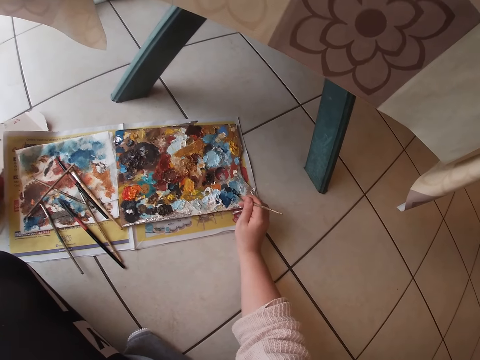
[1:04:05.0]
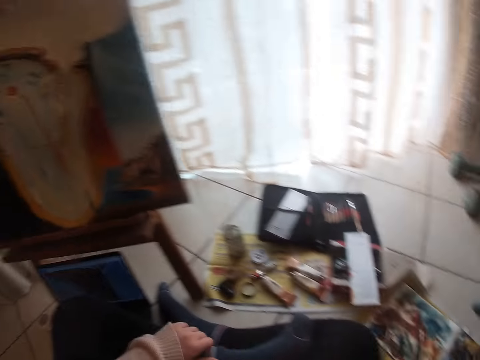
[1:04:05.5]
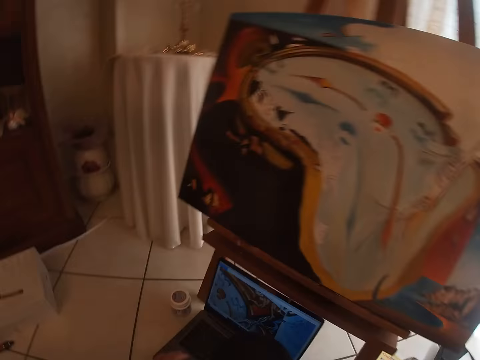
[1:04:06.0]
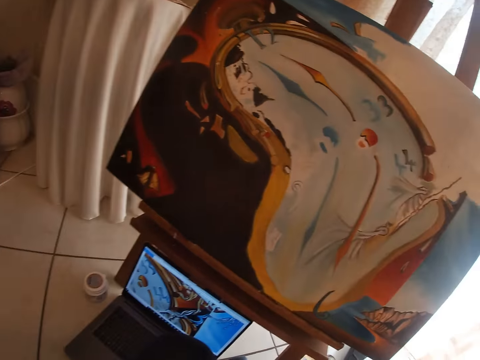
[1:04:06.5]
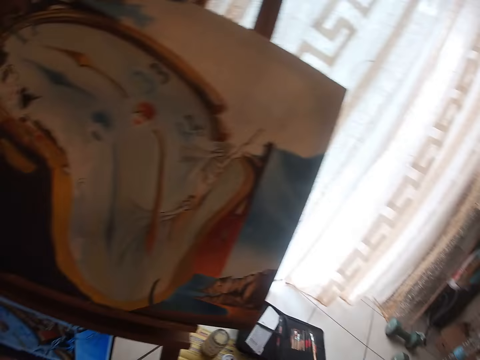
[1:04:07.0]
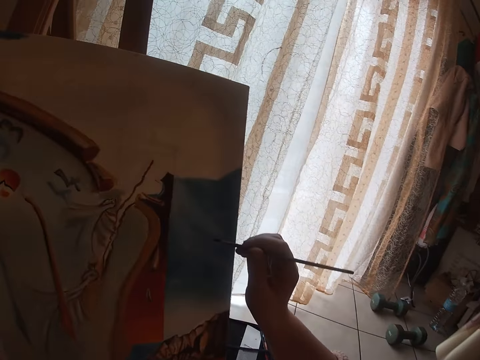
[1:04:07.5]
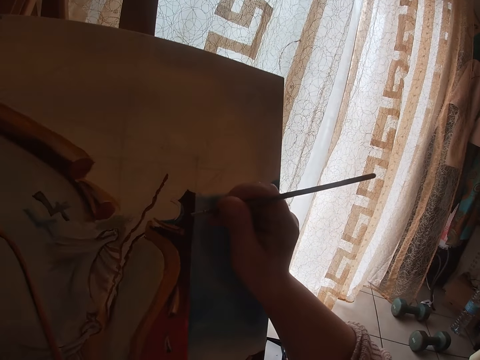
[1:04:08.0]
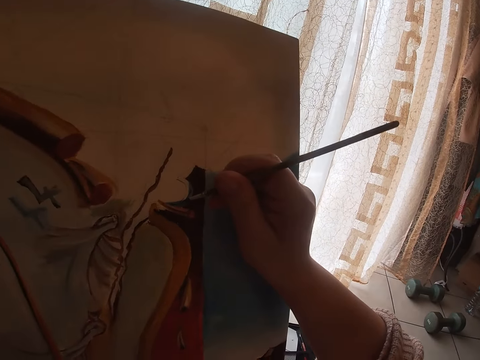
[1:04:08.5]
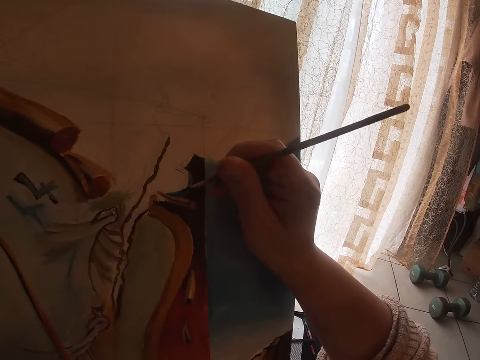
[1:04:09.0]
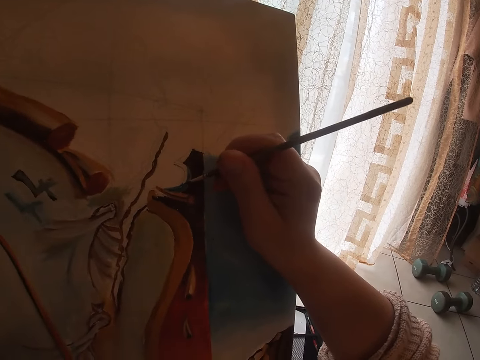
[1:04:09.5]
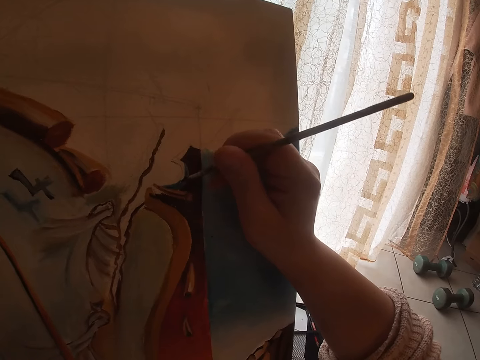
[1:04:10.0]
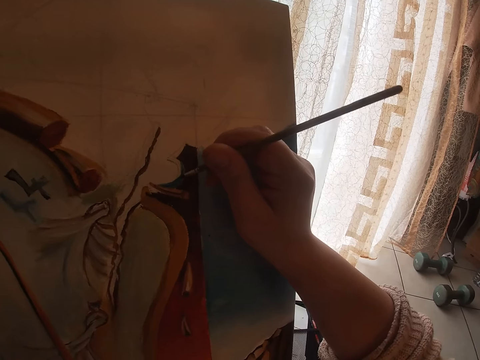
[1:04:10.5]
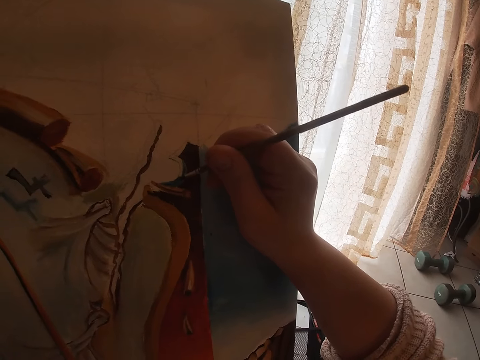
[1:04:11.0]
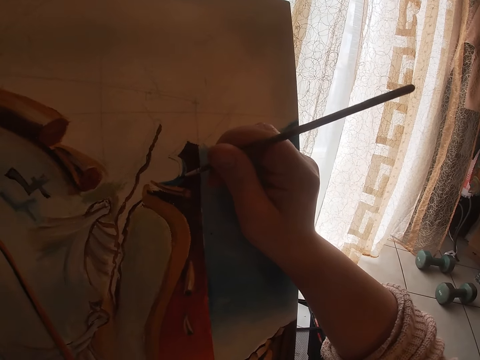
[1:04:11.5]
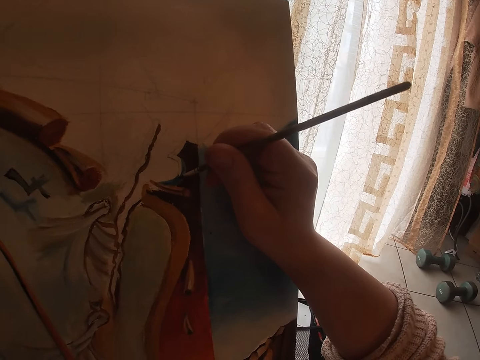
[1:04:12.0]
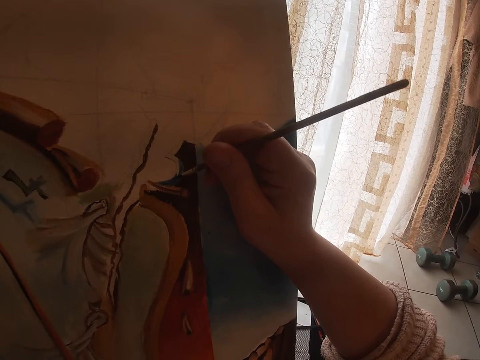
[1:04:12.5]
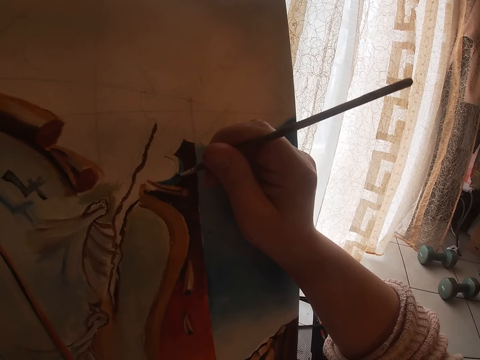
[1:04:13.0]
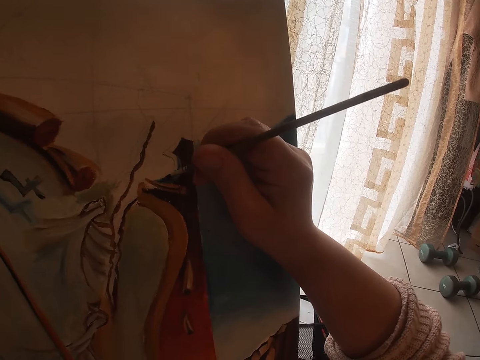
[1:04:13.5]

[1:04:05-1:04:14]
The camera wearer looks at the painting. He operates the computer with his left hand. He paints the painting on the canvas using the paintbrush in his right hand.

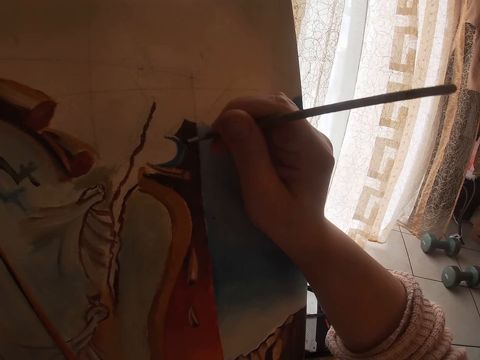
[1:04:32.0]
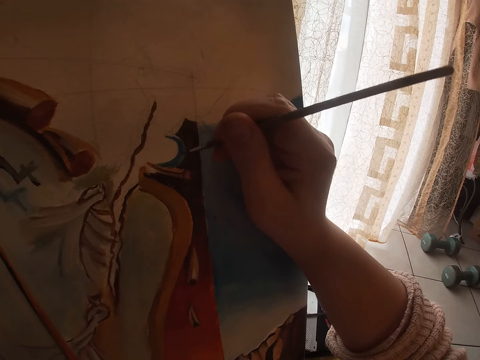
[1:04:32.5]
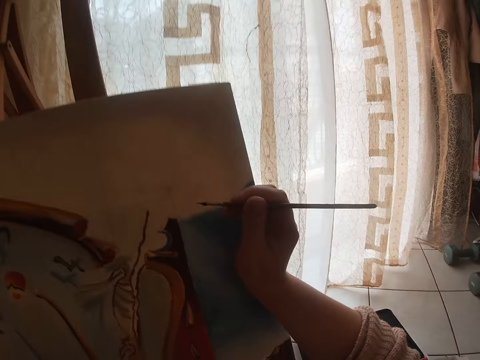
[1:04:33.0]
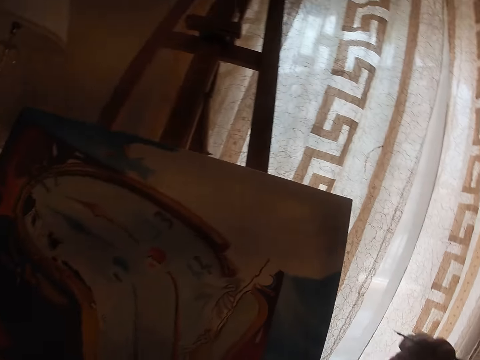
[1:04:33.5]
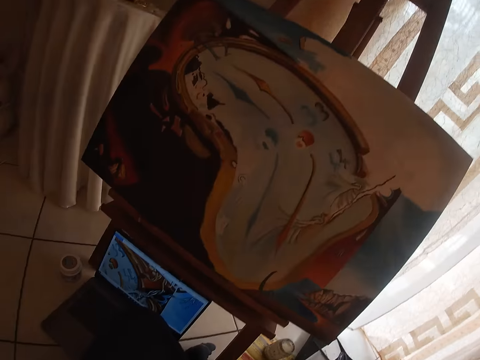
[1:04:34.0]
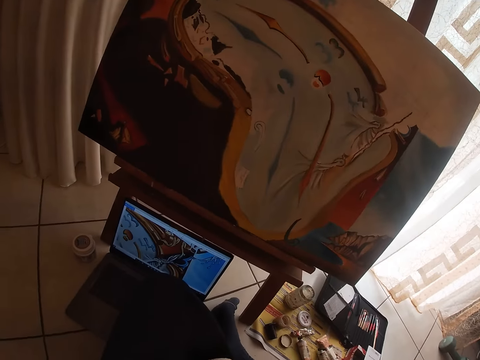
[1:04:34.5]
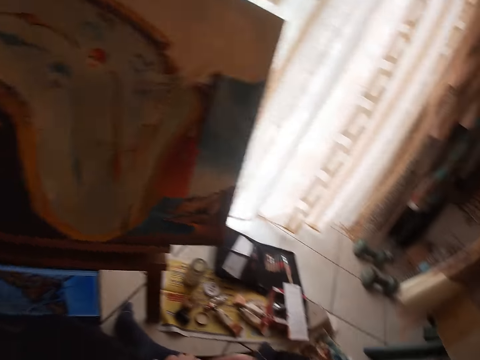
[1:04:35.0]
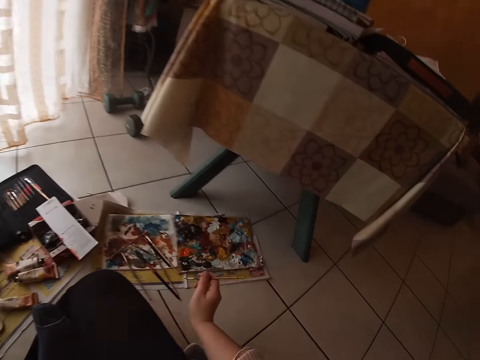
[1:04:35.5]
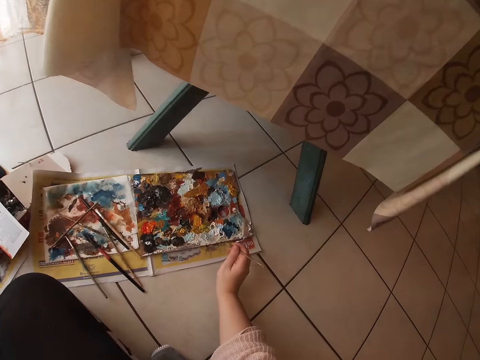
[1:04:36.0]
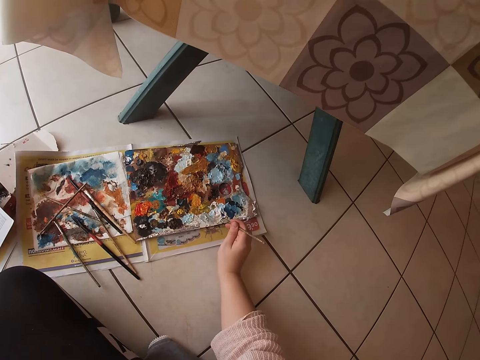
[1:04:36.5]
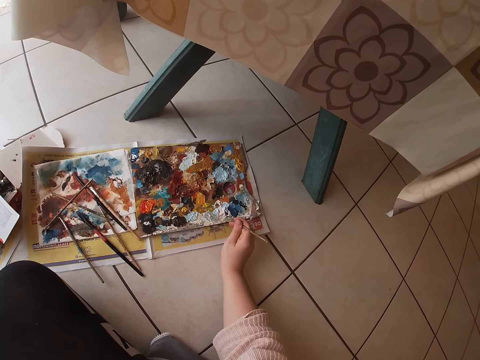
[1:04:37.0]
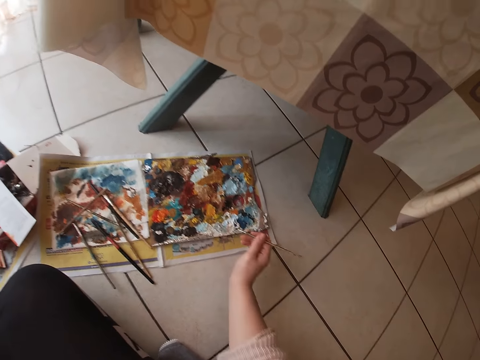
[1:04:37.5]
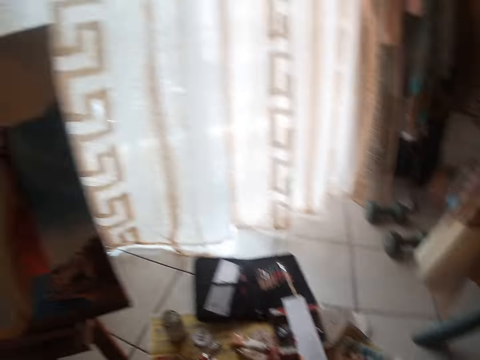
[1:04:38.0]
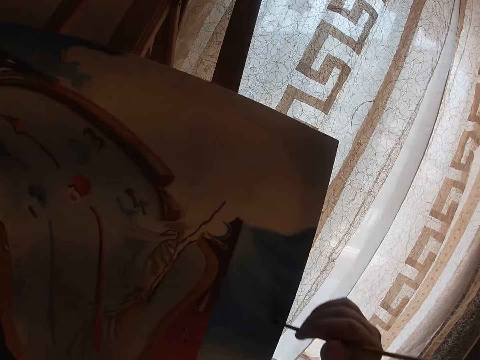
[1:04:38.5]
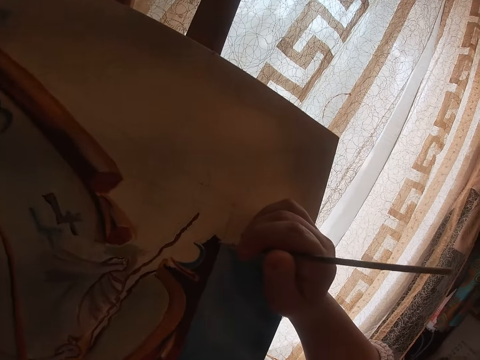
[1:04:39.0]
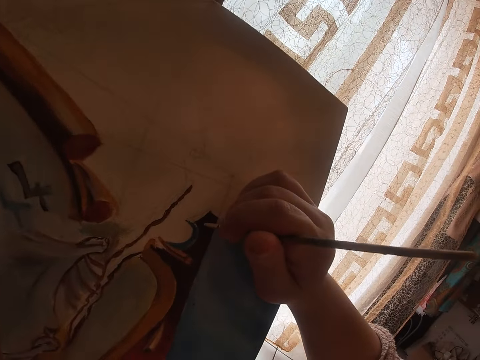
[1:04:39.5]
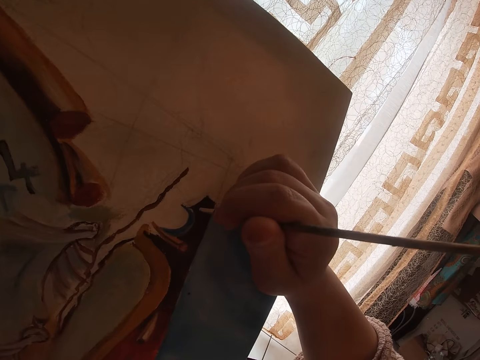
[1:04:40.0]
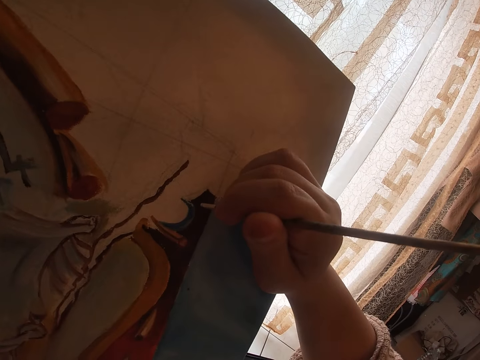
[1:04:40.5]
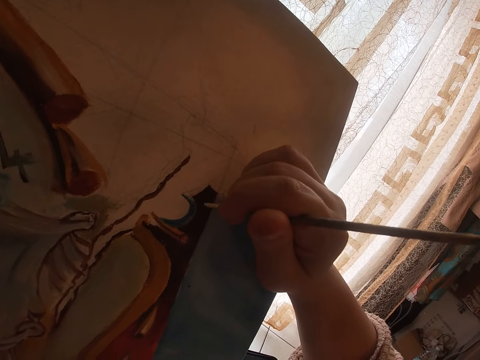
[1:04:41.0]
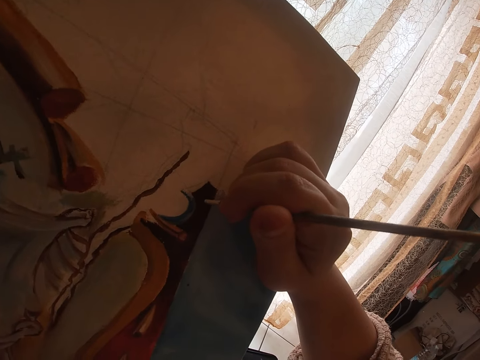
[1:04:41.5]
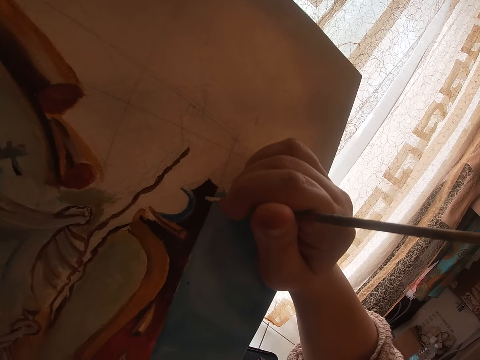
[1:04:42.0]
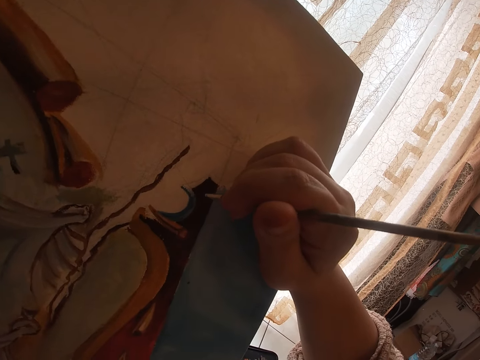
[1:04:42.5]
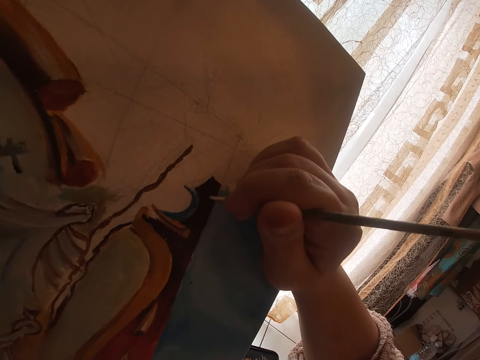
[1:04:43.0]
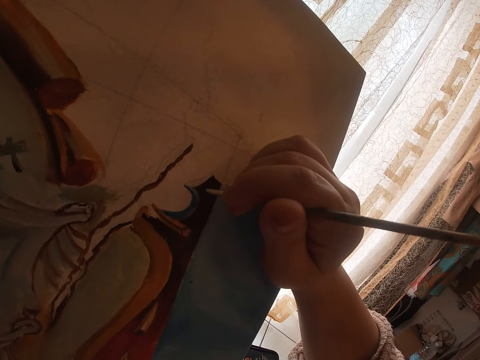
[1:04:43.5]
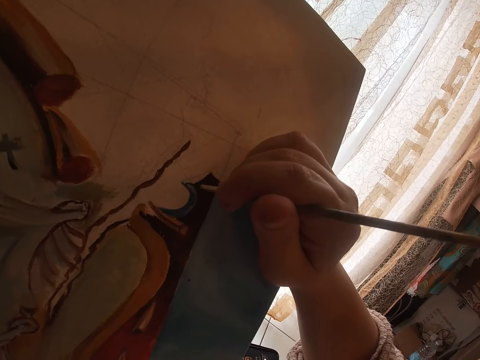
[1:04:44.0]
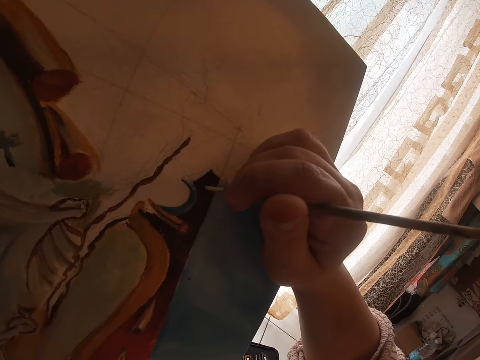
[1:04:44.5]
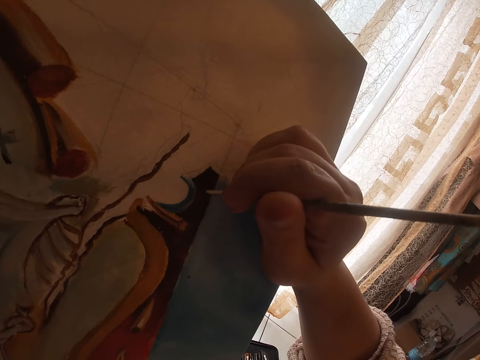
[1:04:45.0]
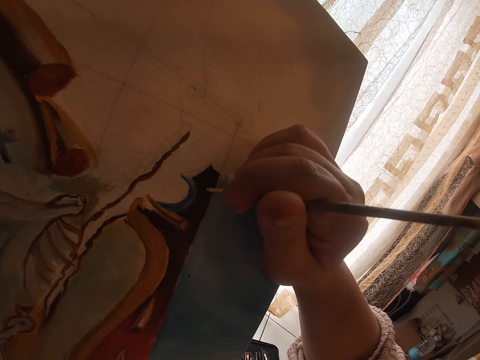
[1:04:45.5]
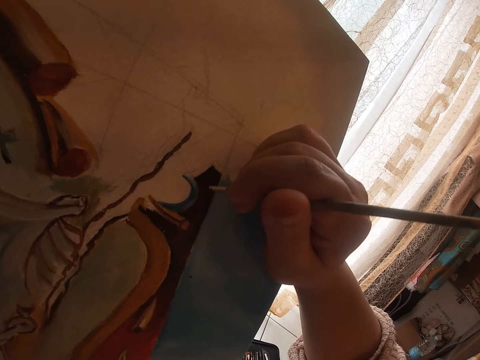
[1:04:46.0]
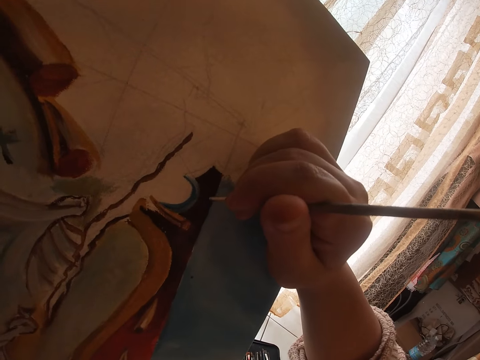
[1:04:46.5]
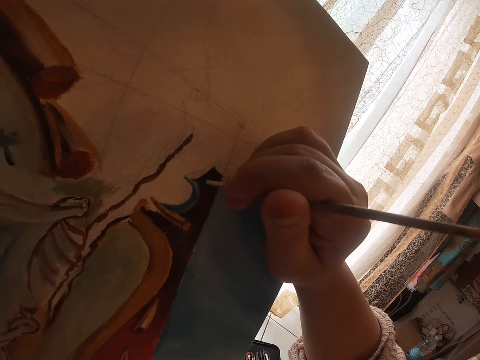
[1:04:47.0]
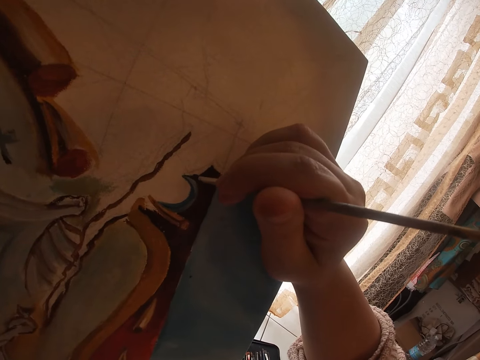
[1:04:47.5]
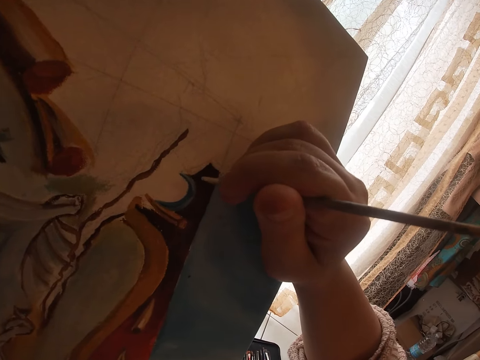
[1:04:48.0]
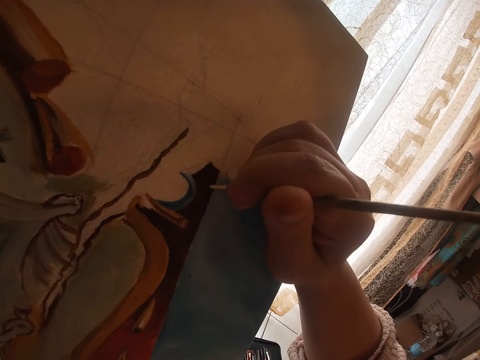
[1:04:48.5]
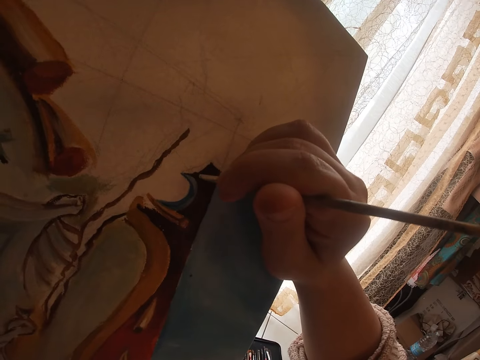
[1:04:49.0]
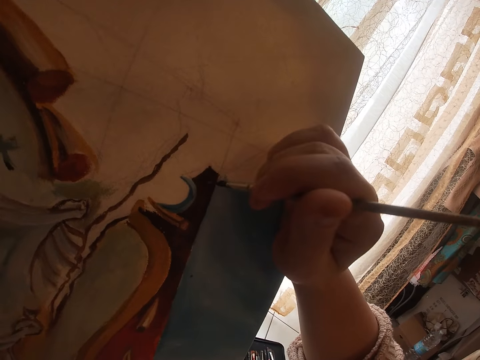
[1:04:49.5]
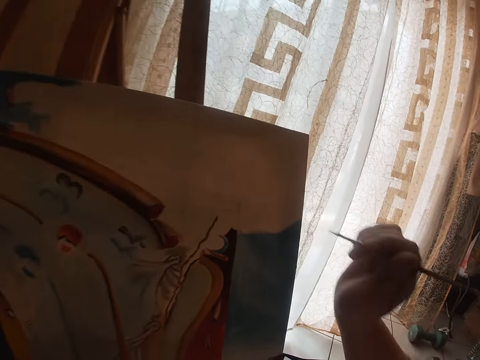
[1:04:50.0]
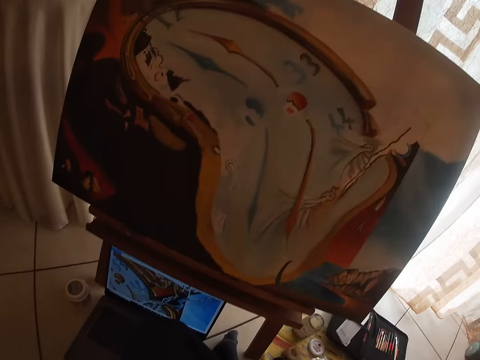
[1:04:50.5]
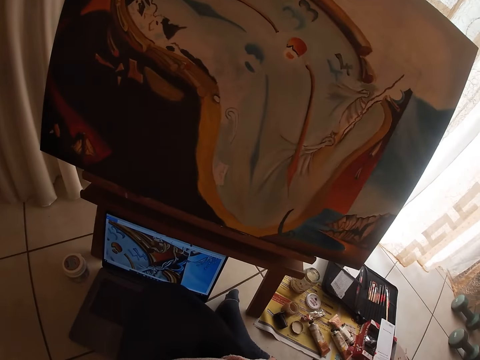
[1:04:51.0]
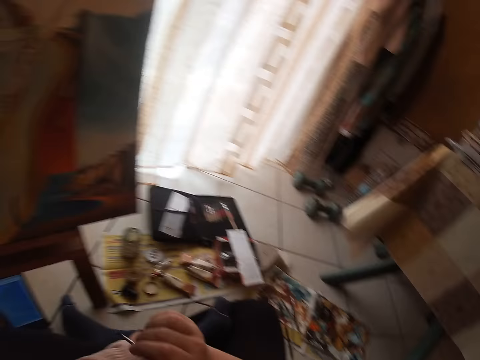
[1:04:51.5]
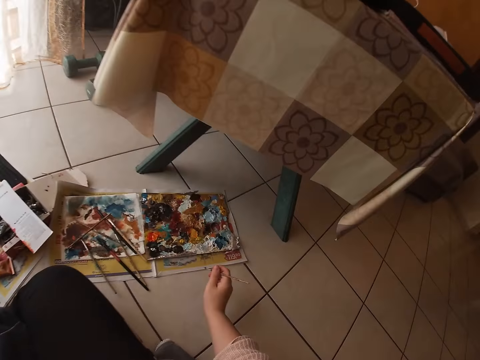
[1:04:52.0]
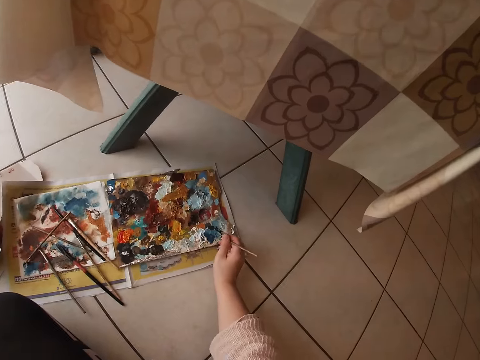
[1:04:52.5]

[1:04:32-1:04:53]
The camera wearer removes his right hand from the painting. He looks at the painting. He looks toward the computer on the floor. He touches the paint on the palette with the brush. He paints the painting on the canvas using the paintbrush in his right hand. He removes his right hand from the painting. He looks at the painting. He looks toward the computer on the floor.
